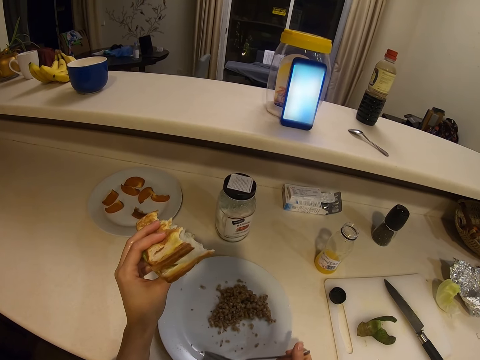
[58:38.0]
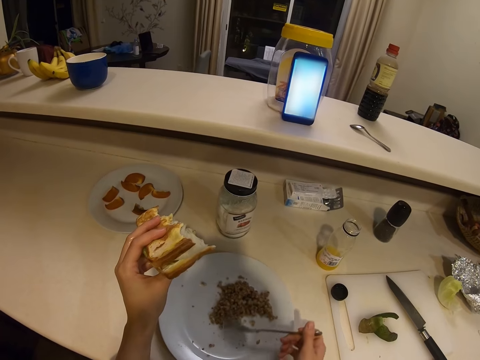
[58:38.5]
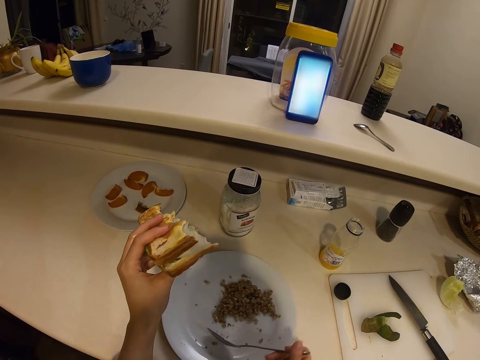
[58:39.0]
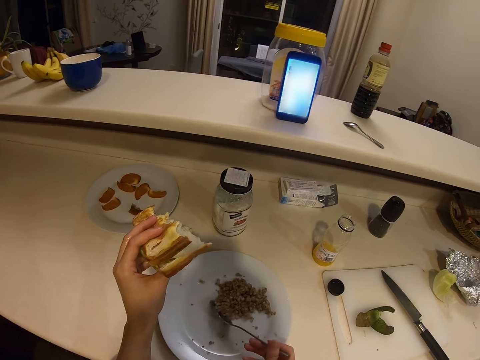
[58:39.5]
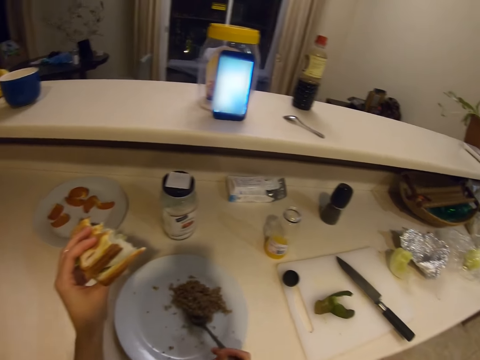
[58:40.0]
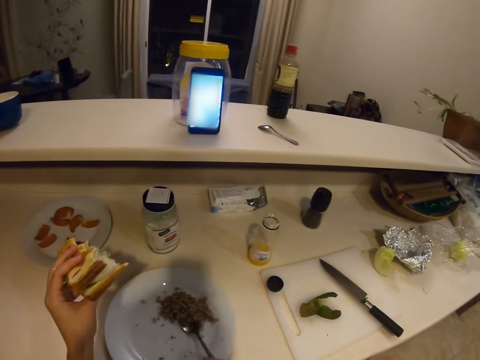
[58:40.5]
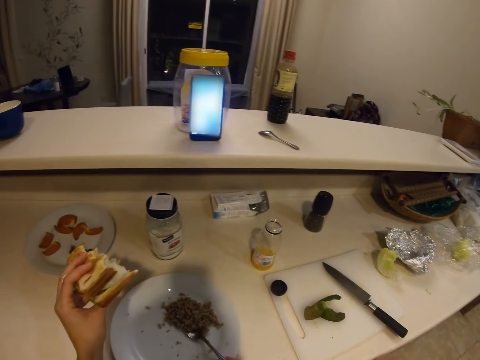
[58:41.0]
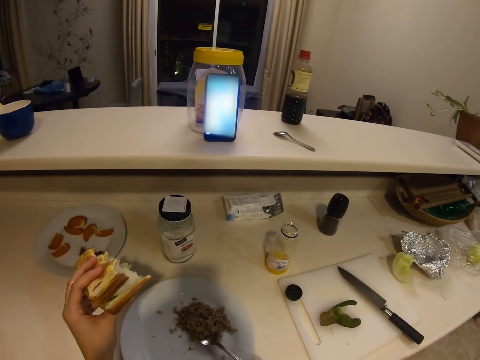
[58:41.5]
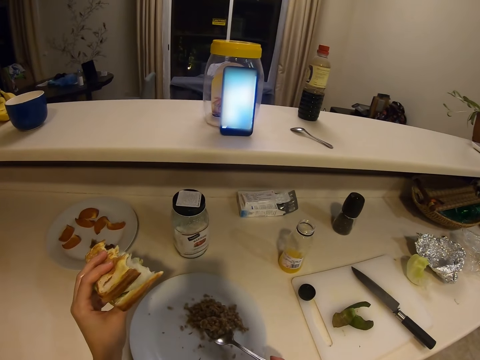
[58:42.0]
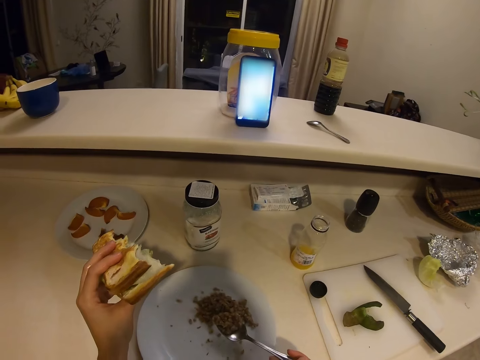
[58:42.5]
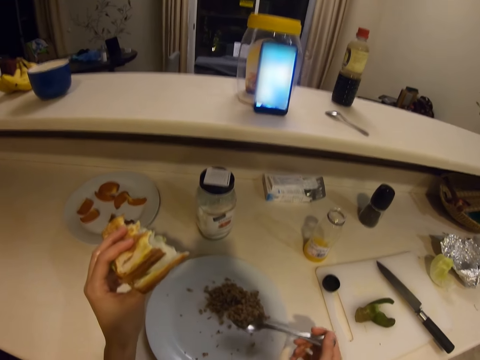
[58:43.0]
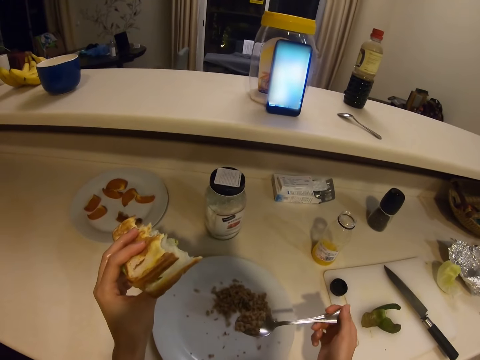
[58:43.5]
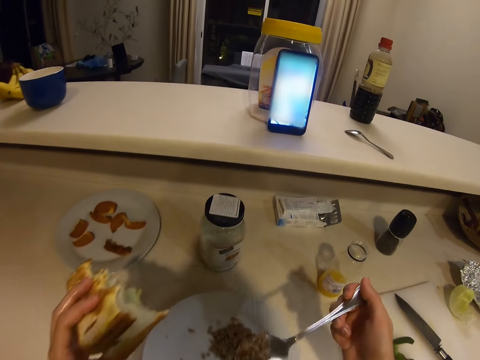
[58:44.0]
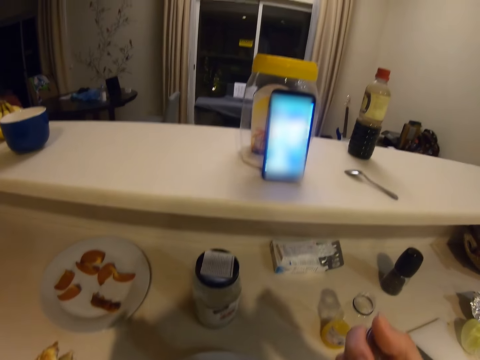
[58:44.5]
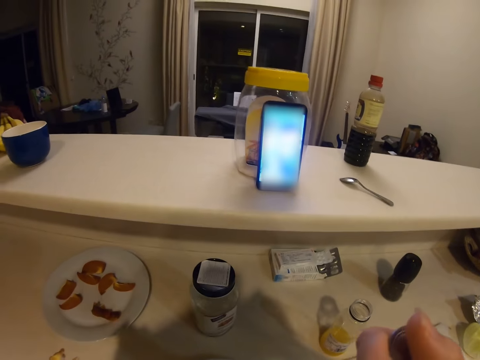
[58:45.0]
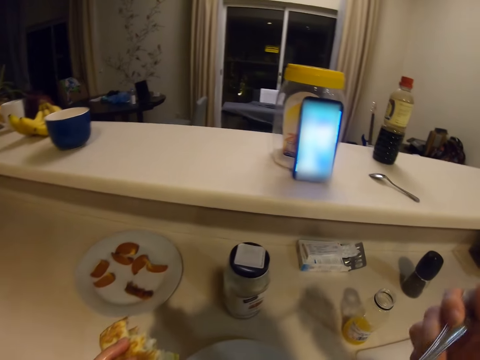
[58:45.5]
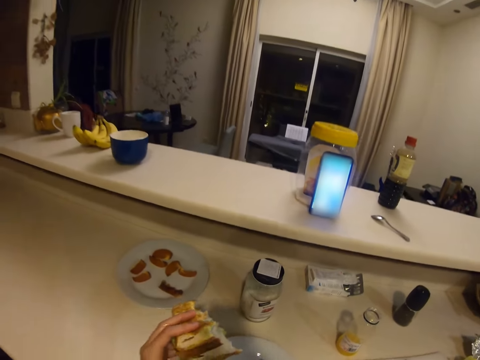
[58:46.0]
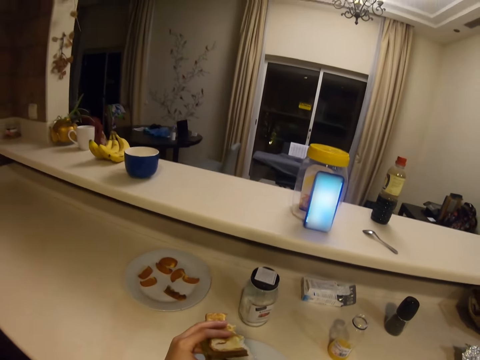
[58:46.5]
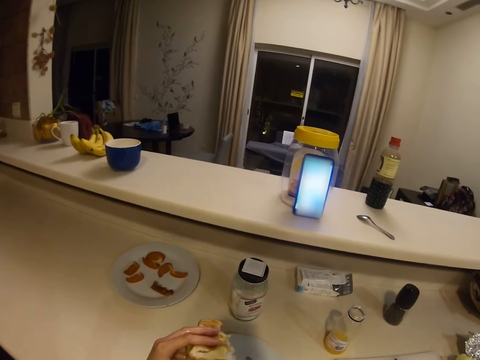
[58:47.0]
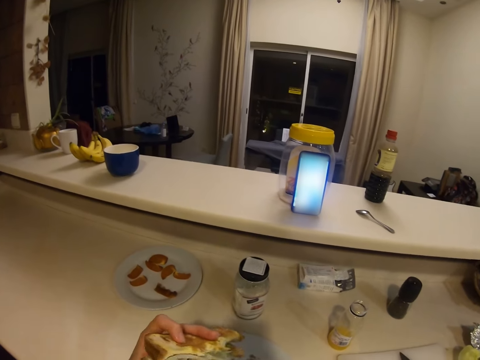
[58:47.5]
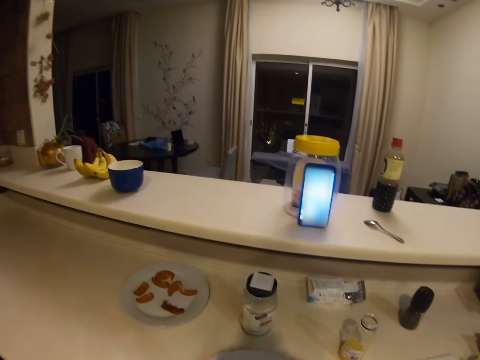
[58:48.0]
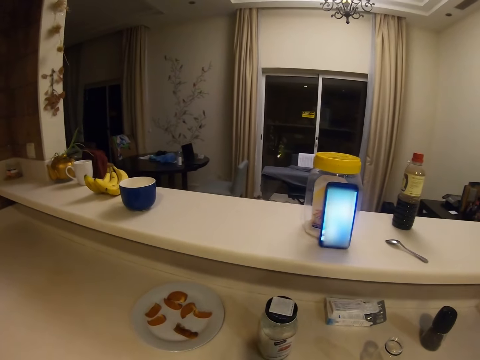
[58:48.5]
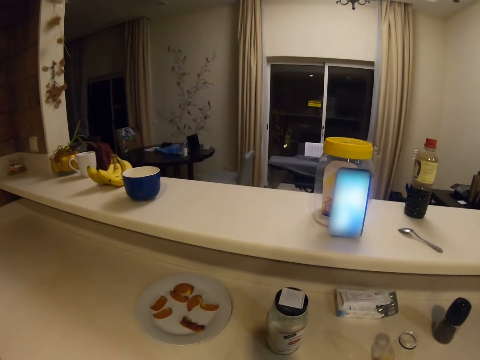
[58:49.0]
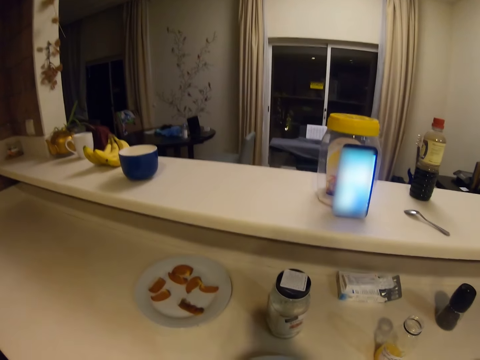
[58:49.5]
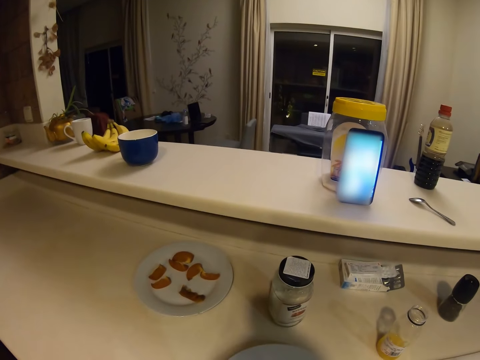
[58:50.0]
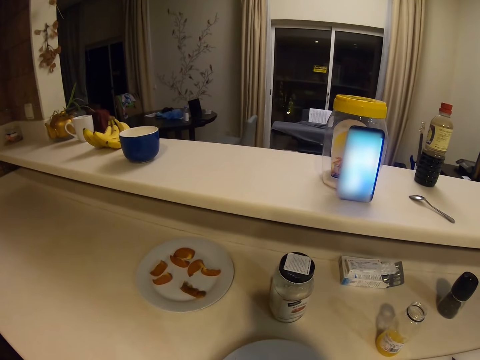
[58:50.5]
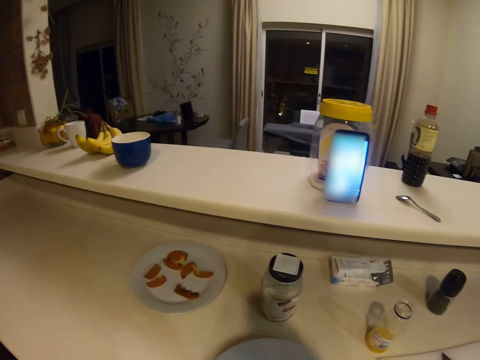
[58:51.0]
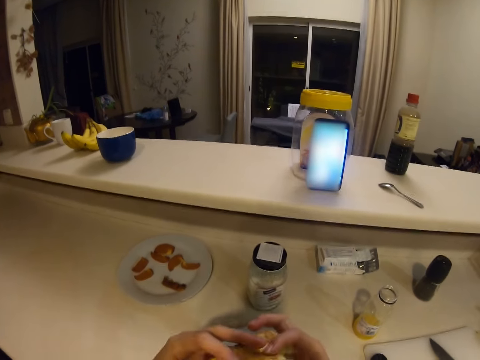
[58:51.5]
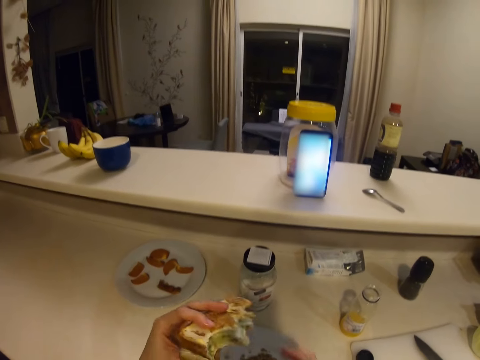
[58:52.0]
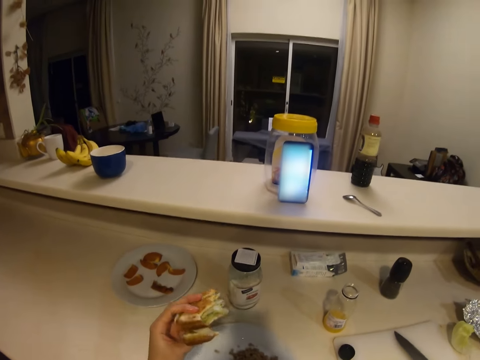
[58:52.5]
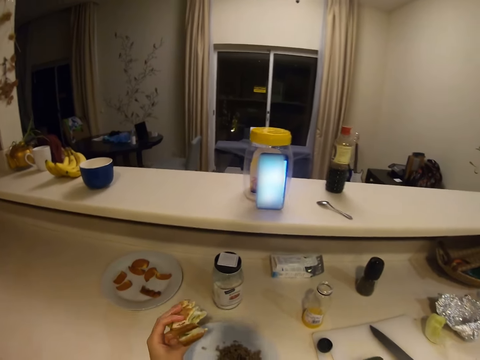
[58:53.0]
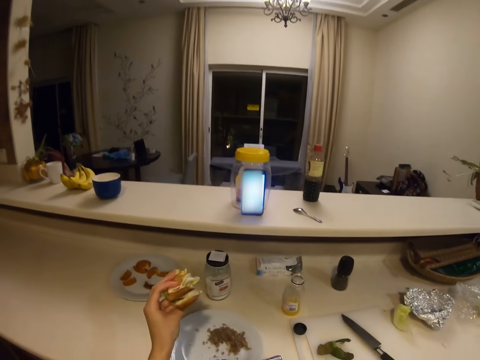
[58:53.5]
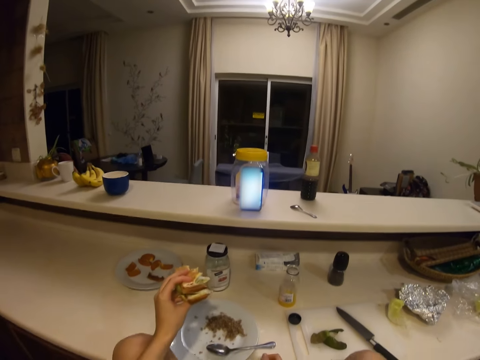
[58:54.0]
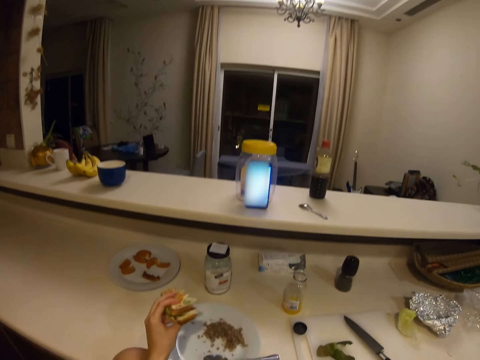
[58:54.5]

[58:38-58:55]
The camera wearer moves a spoon. They eat. They eat bread. They focus on the phone. They eat the bread. They look around the house.

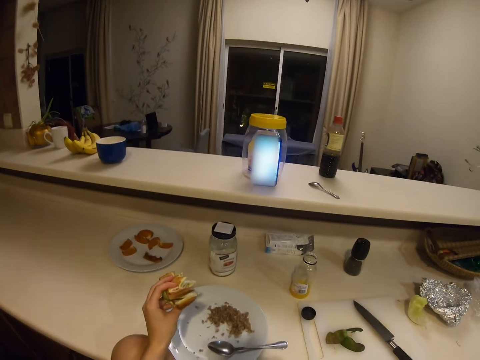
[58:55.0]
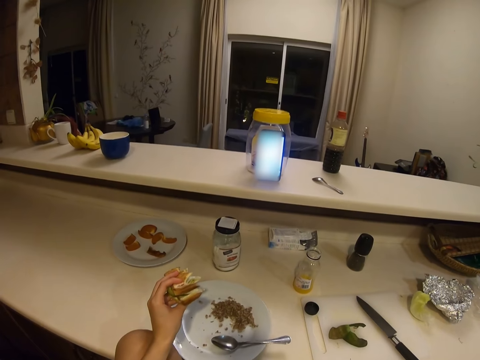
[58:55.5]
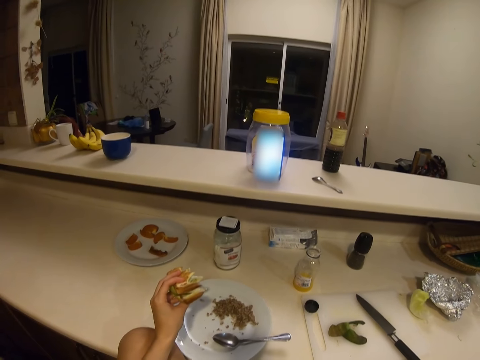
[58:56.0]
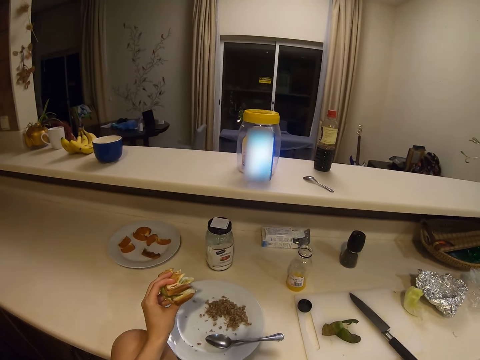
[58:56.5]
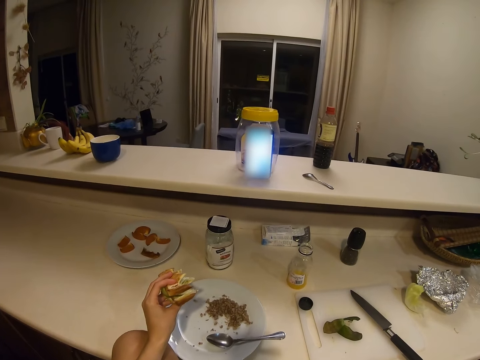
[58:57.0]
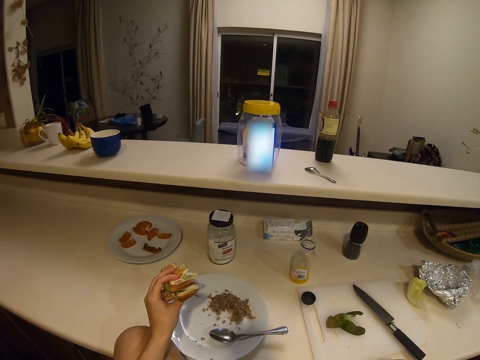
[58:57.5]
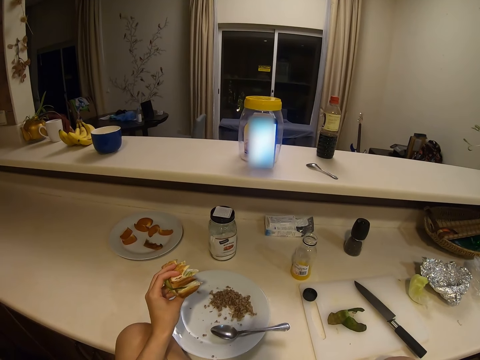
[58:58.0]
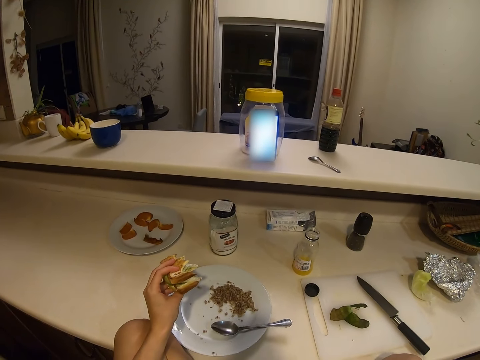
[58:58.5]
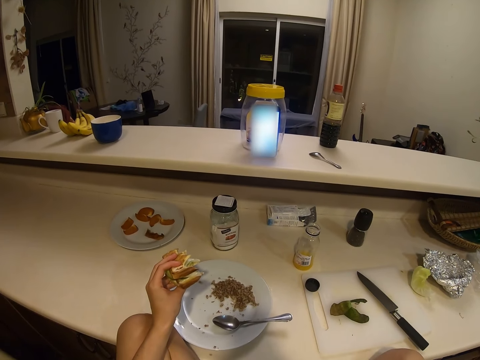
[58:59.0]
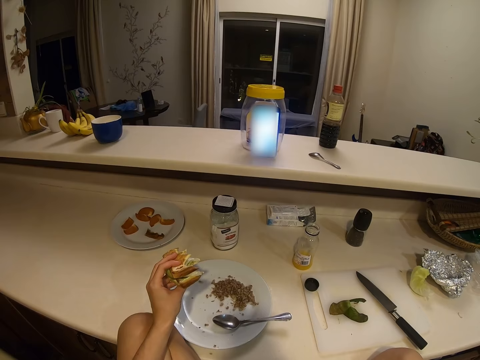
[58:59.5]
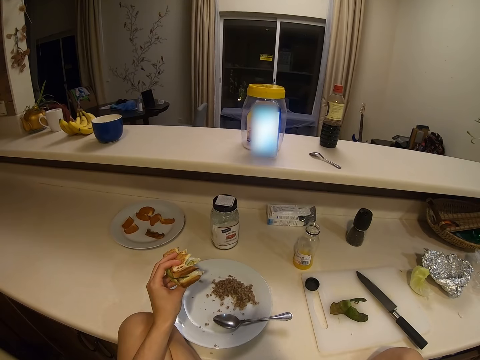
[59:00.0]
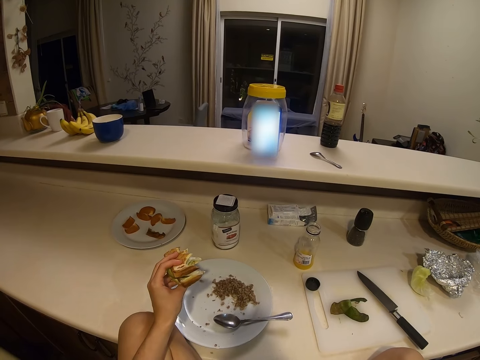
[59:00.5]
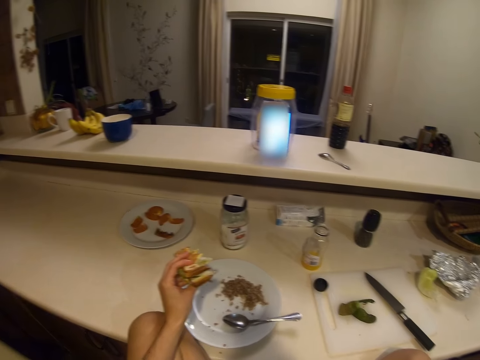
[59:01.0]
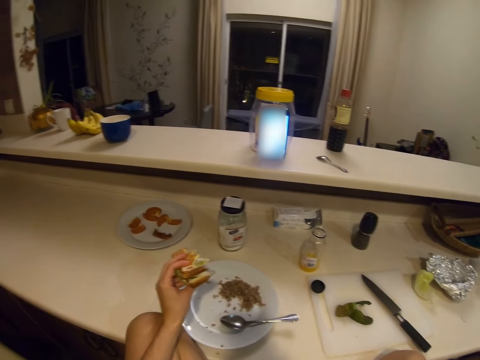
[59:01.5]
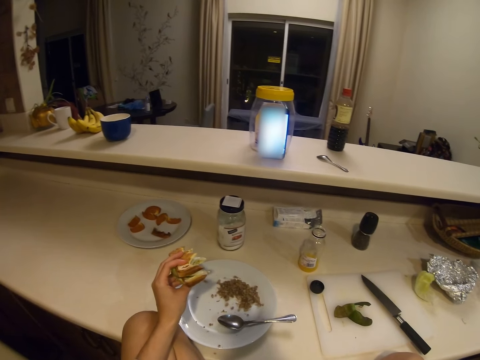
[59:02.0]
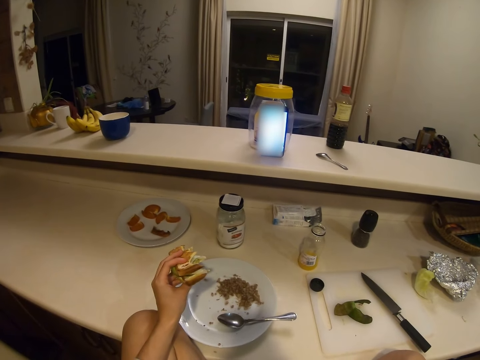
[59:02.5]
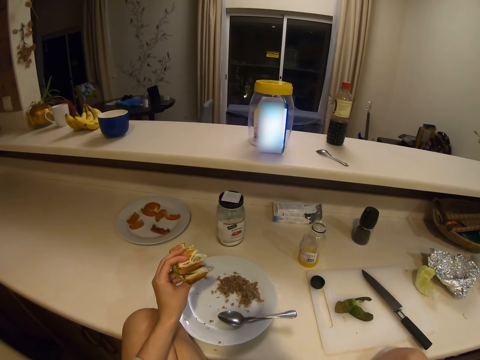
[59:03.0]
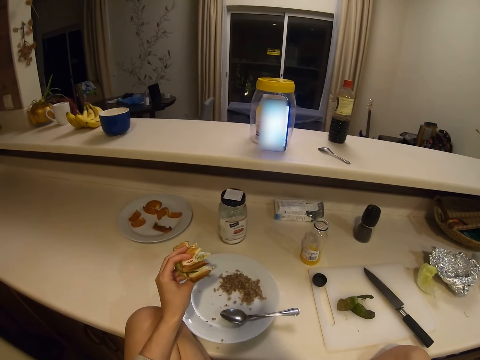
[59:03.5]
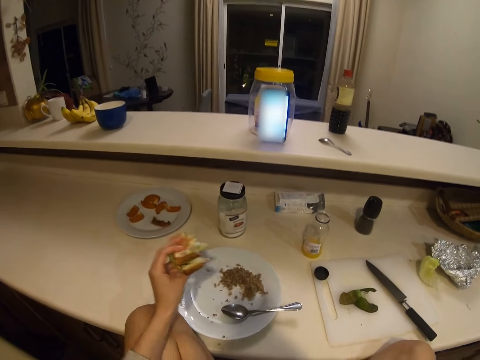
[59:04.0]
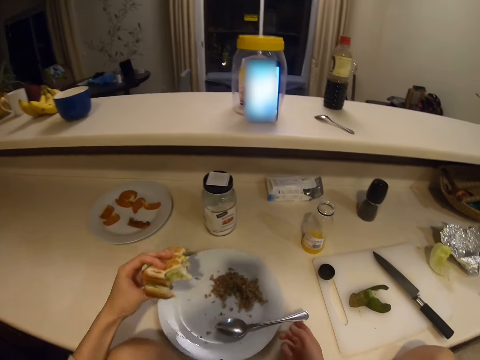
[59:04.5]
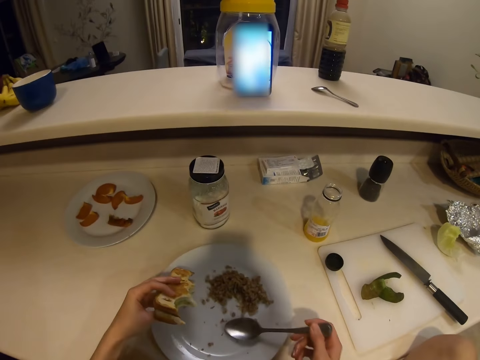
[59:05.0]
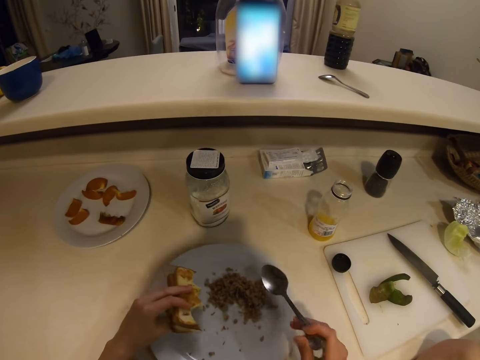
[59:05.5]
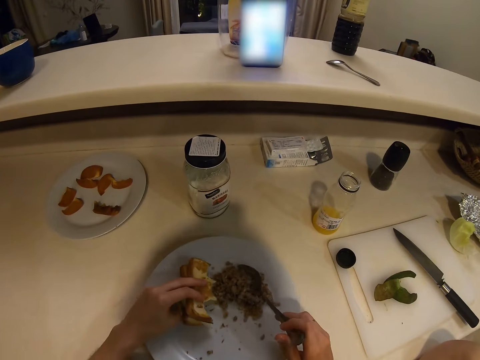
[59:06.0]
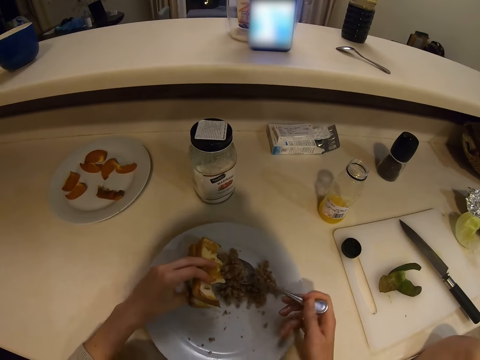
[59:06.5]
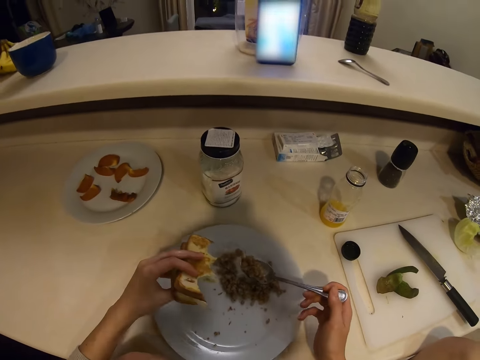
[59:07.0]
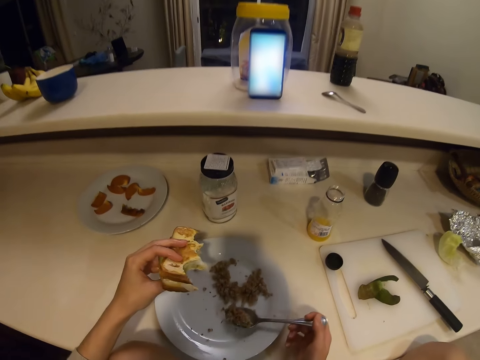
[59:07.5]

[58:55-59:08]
The camera wearer holds a bread in his left hand. He focuses on the phone. He picks up the spoon. He holds the spoon. He scoops food with the spoon. He moves the spoon. He moves the bread.
